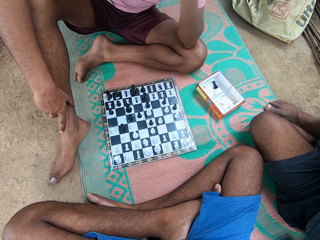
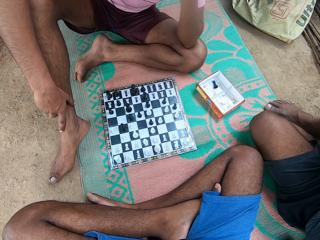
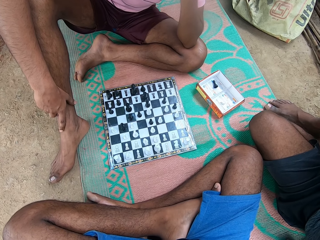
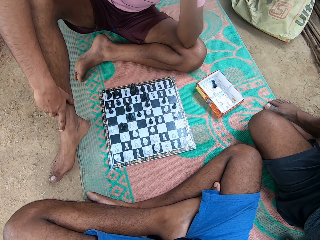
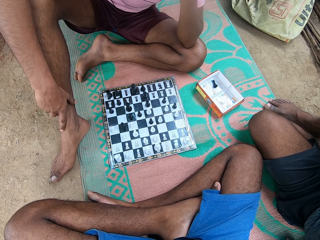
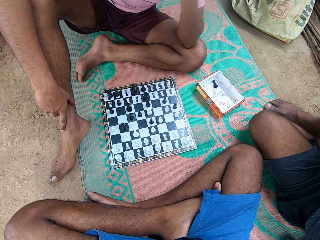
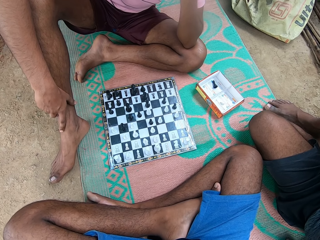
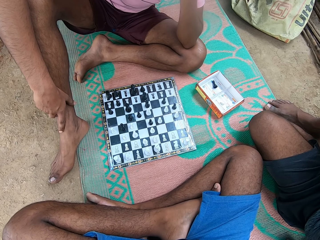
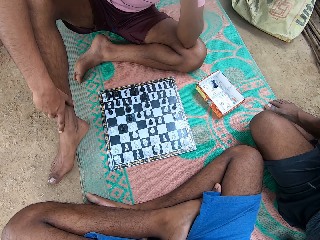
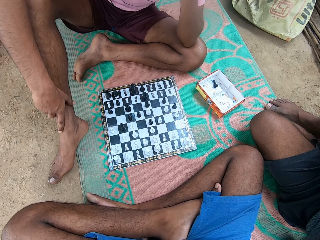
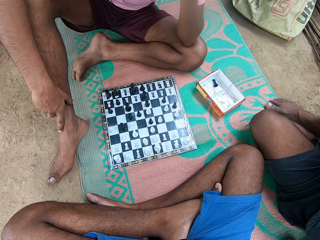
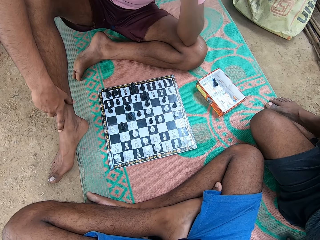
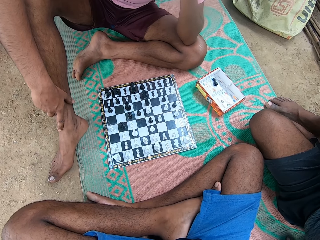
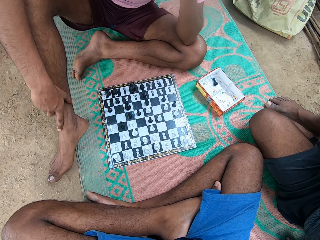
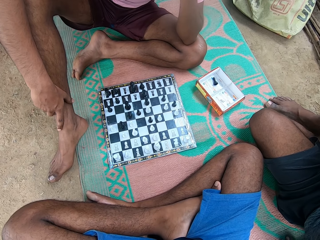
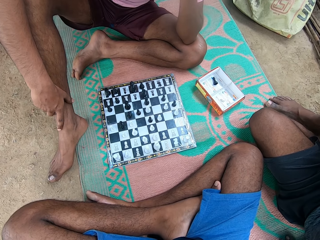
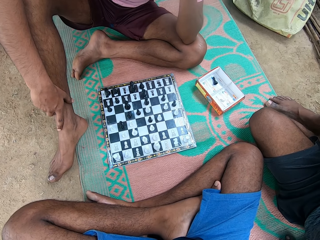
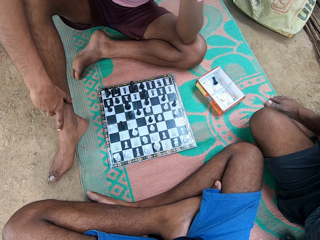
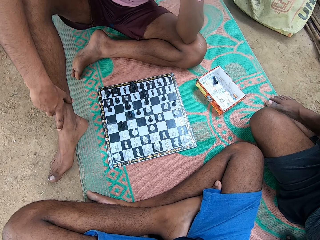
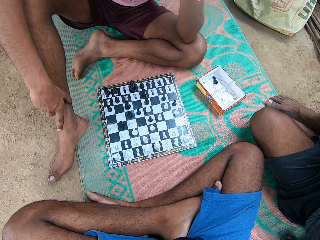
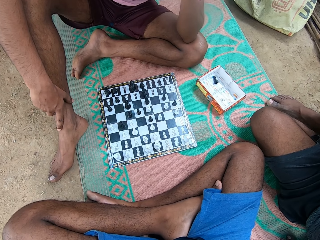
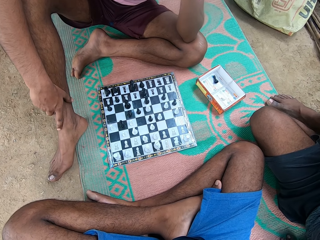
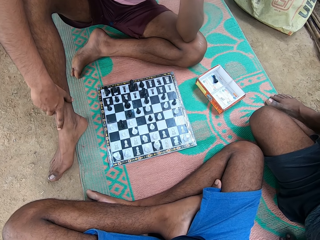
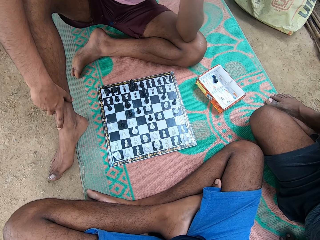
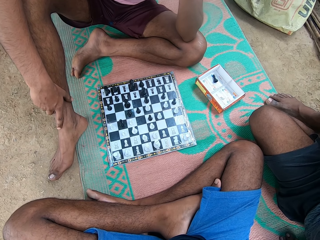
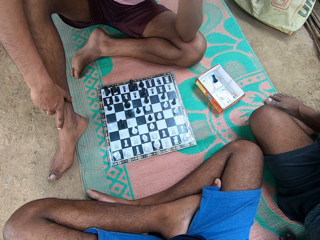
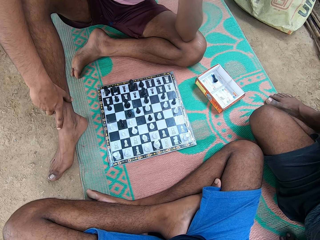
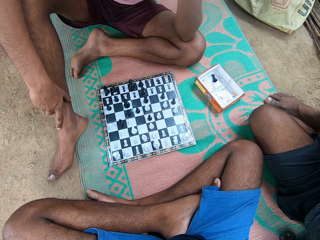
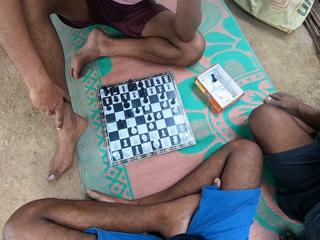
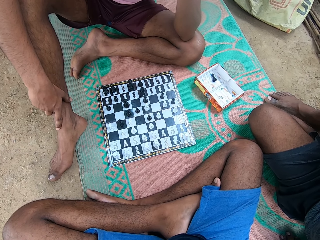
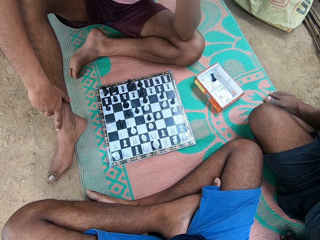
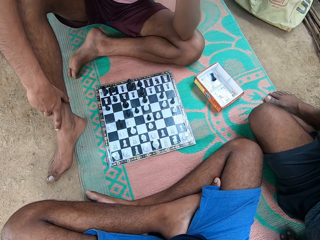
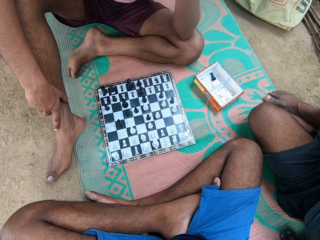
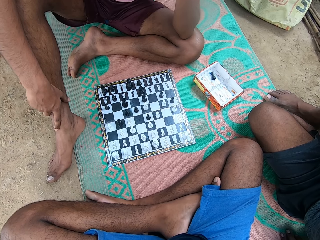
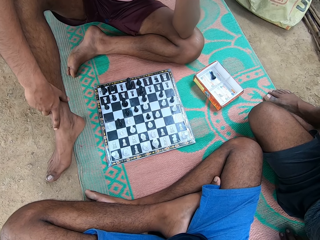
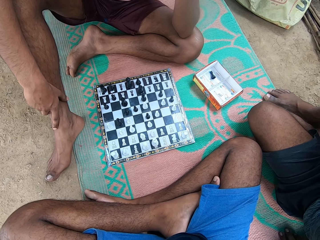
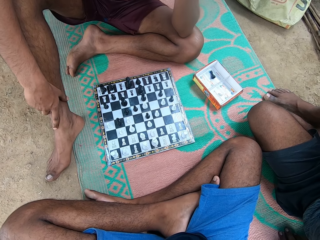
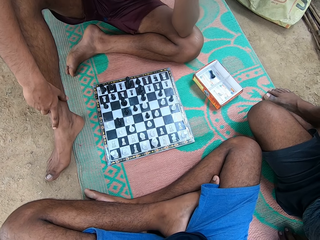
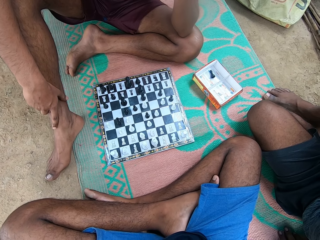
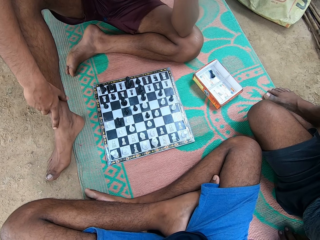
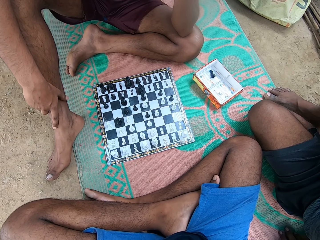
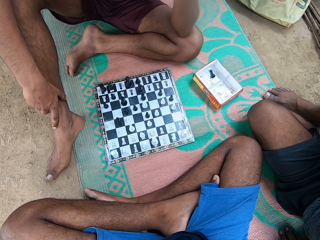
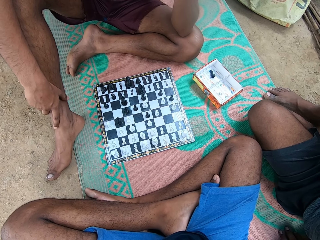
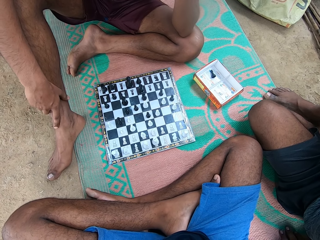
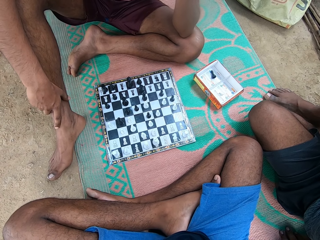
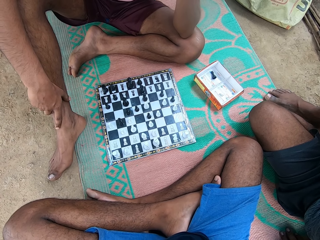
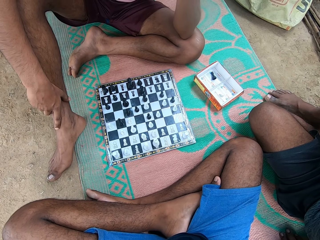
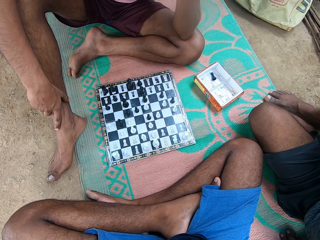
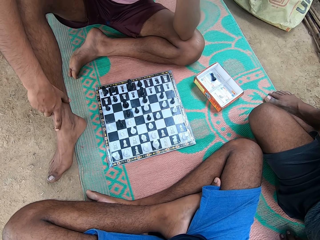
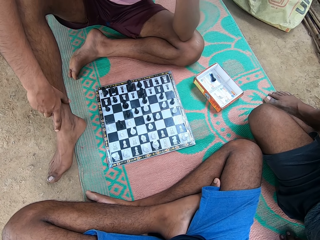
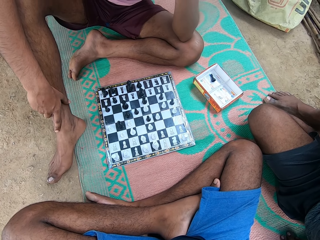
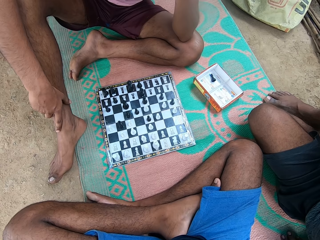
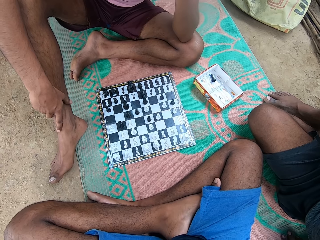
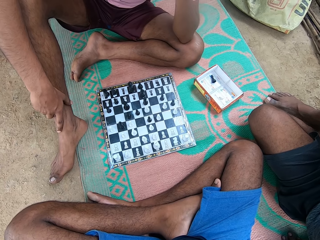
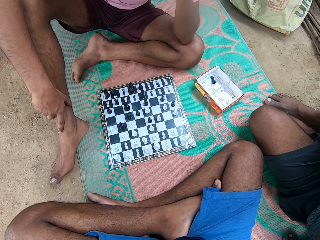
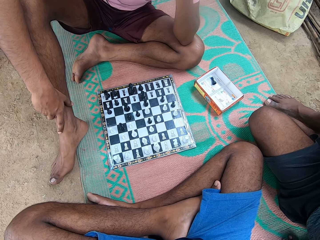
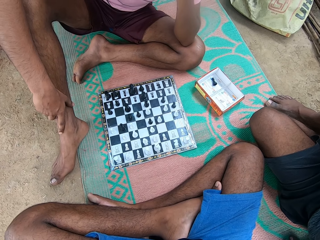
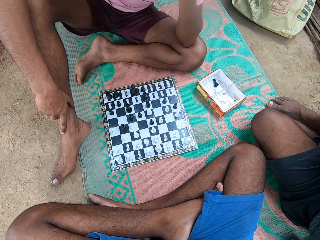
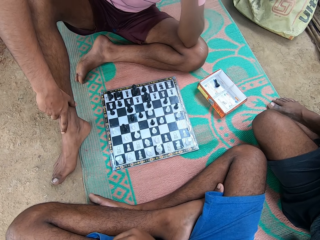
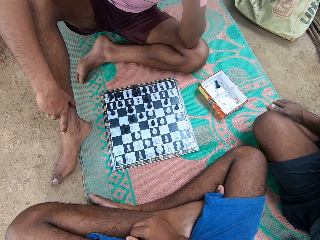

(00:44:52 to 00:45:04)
A man shakes the leg. The man shakes his leg.

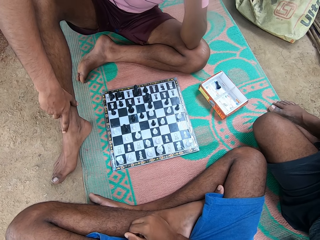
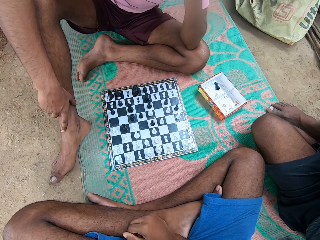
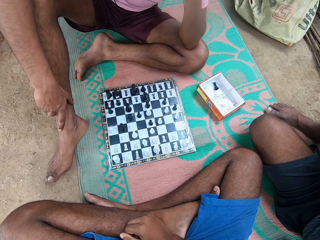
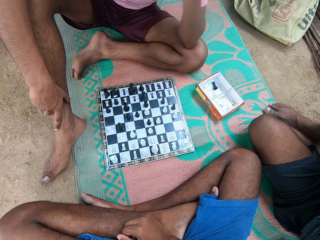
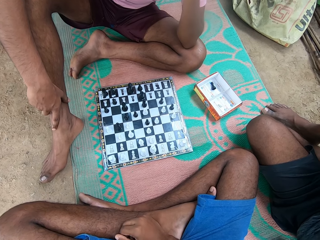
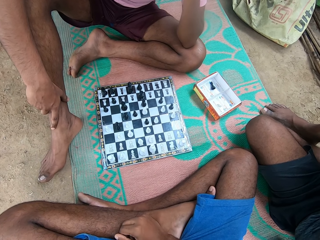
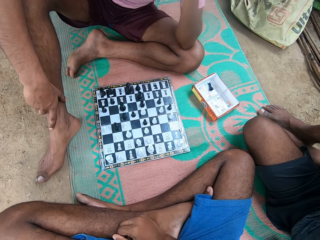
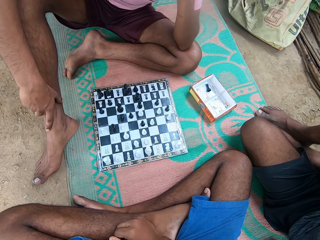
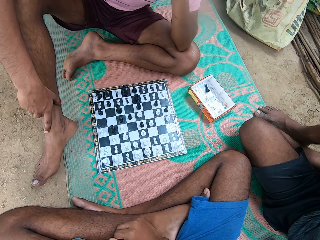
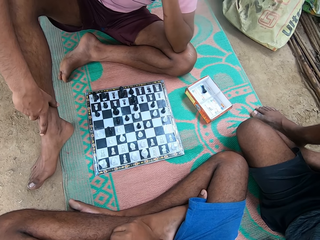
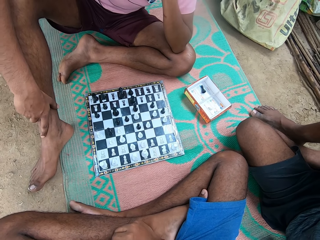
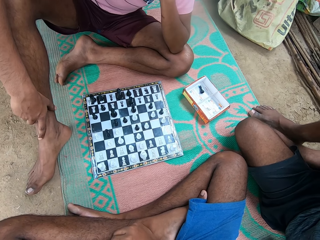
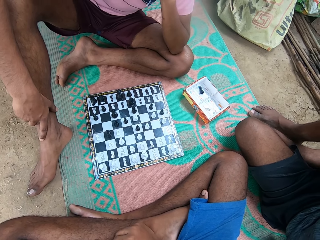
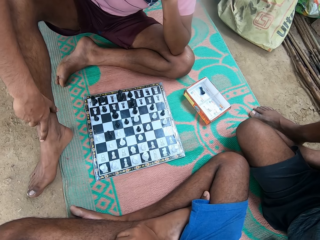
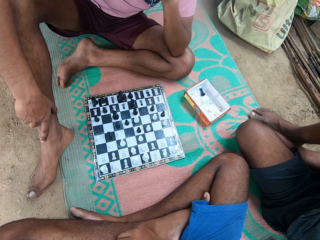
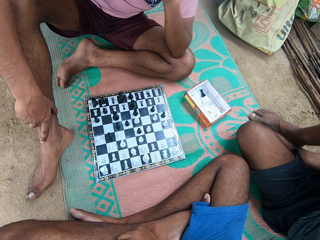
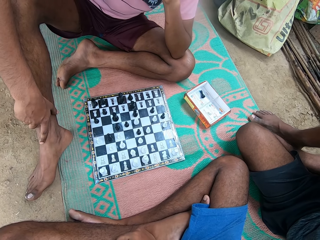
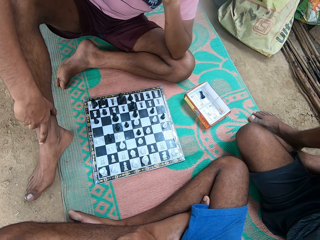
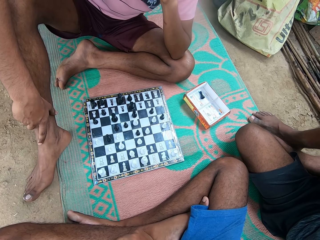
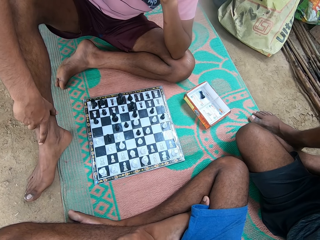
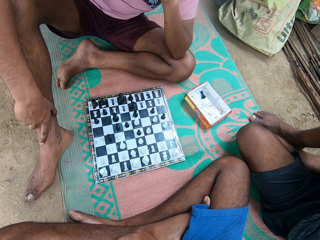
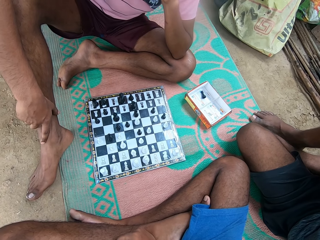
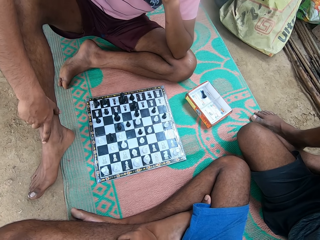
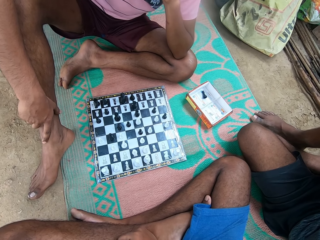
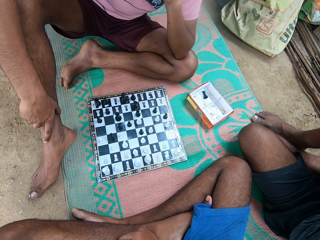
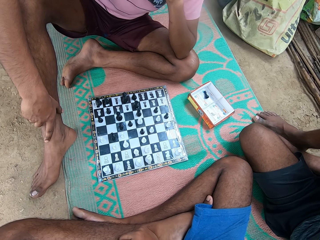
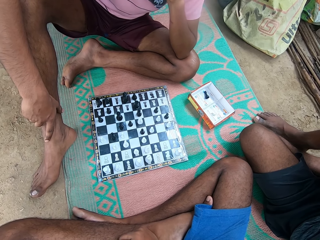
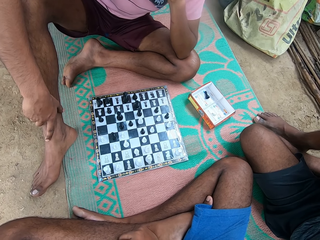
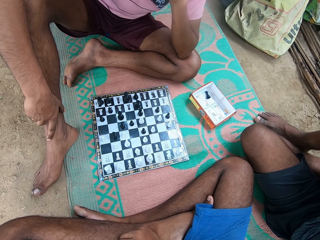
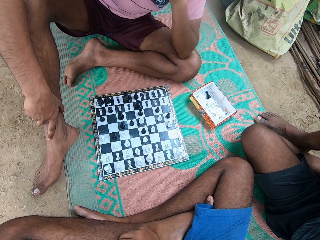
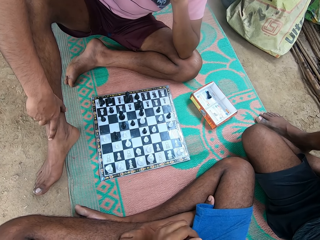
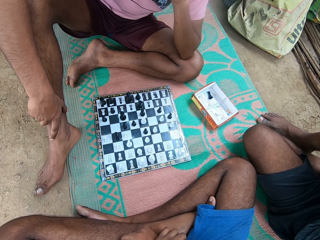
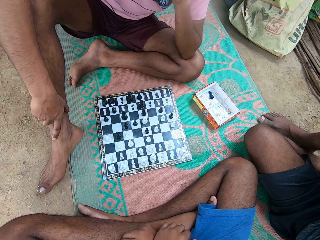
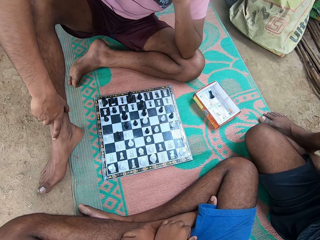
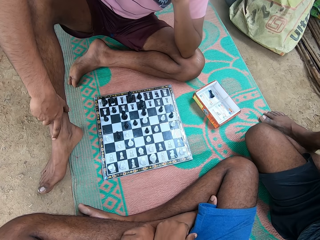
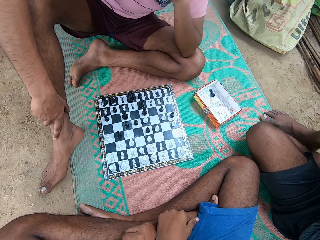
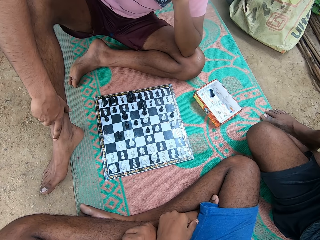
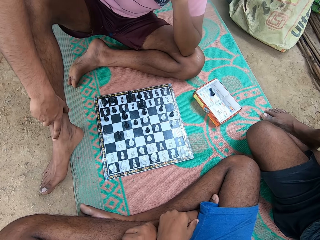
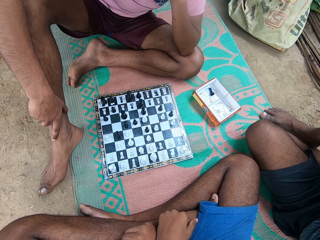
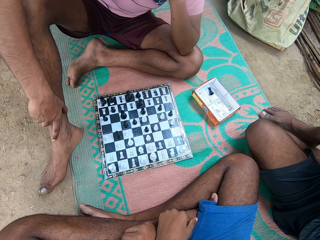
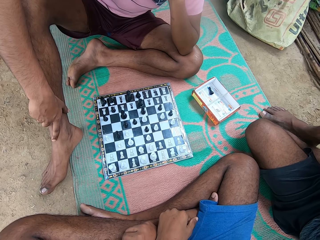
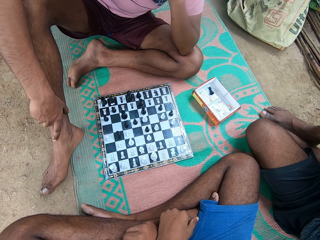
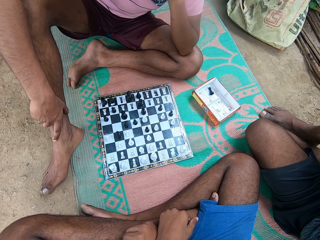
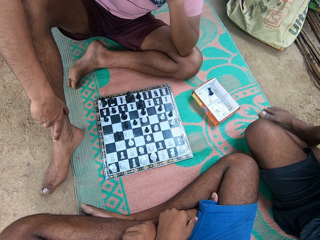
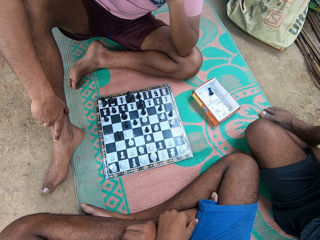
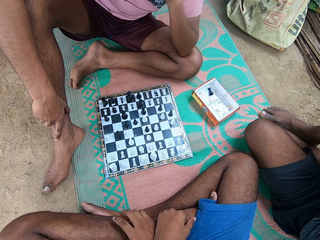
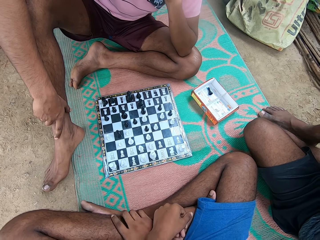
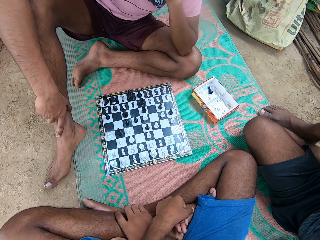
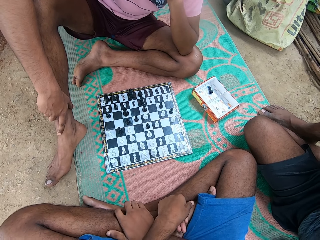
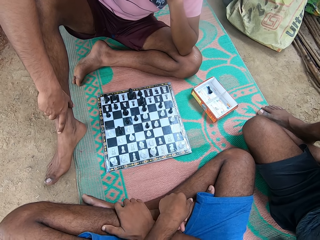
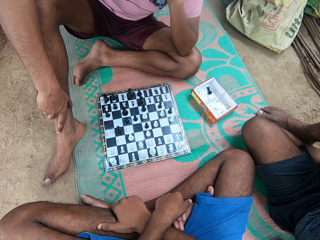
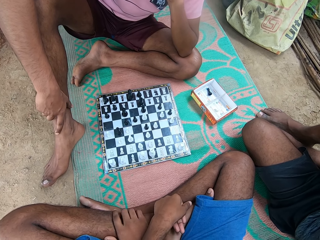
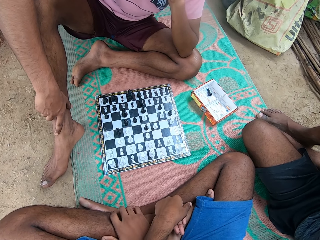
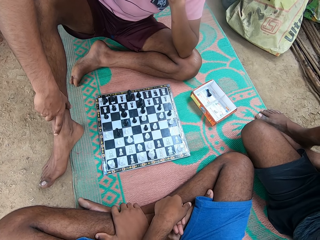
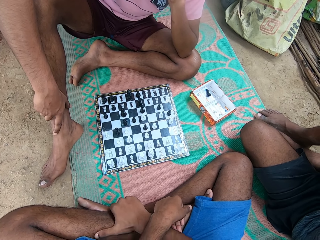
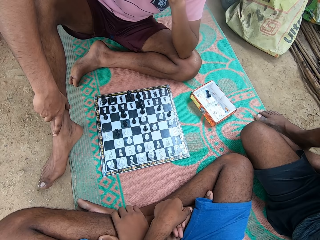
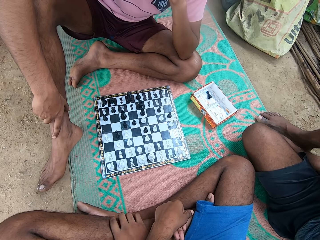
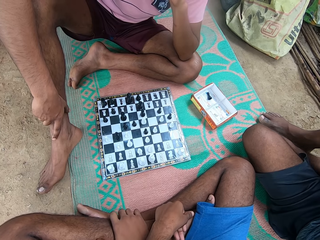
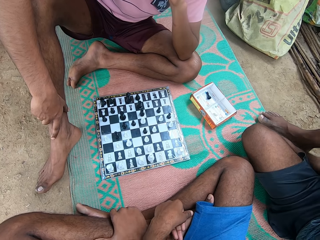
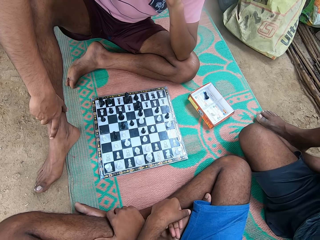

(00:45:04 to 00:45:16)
The camera wearer moves the hands. He moves the hands again. He moves his hand.
